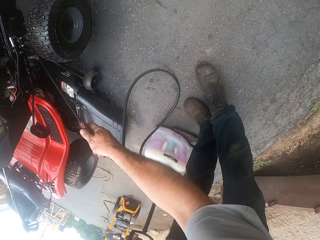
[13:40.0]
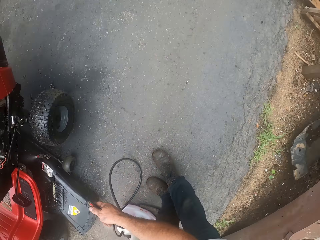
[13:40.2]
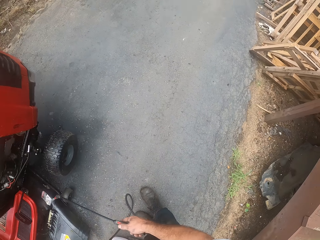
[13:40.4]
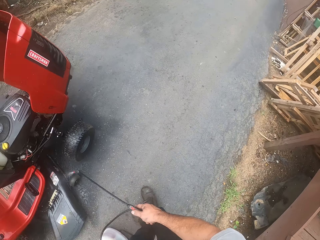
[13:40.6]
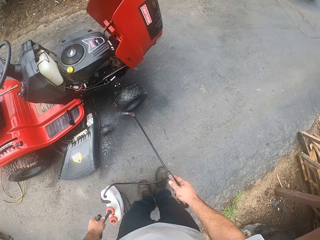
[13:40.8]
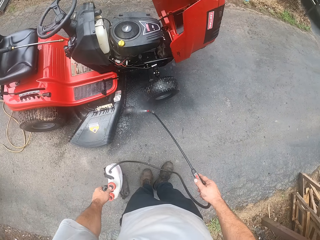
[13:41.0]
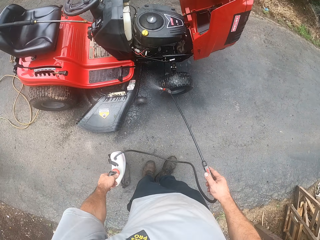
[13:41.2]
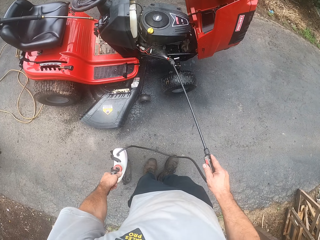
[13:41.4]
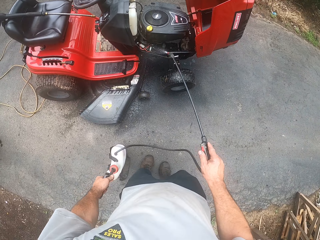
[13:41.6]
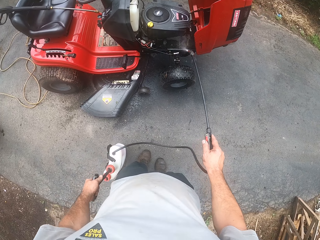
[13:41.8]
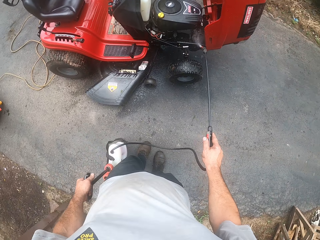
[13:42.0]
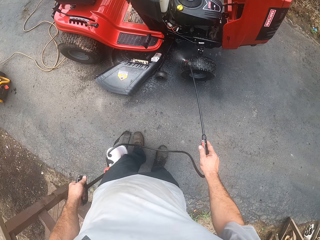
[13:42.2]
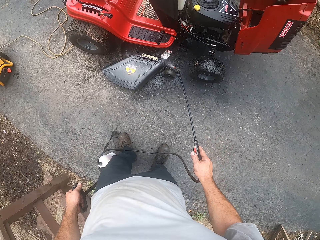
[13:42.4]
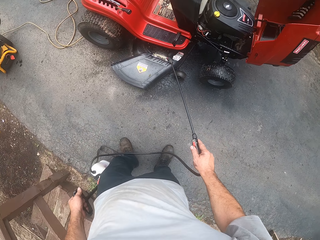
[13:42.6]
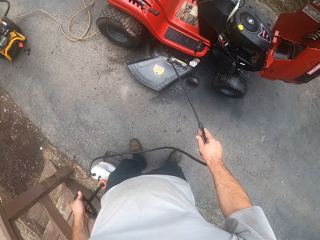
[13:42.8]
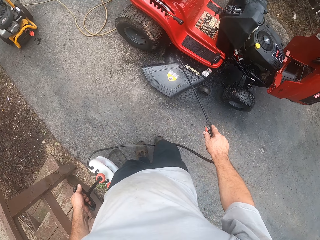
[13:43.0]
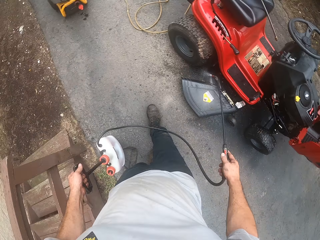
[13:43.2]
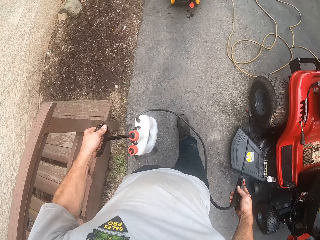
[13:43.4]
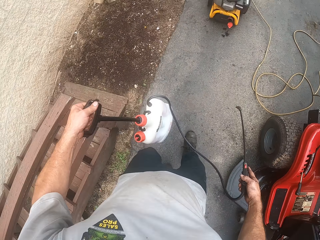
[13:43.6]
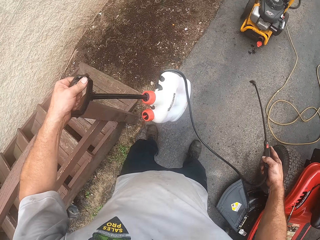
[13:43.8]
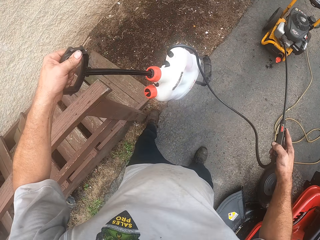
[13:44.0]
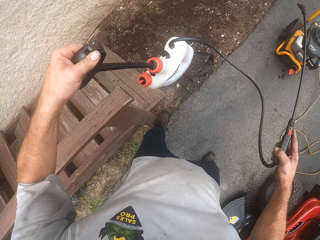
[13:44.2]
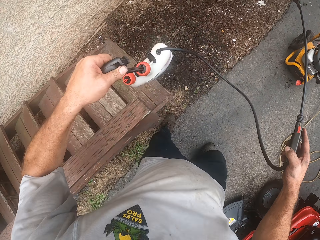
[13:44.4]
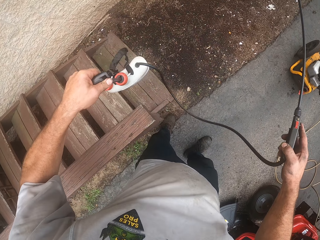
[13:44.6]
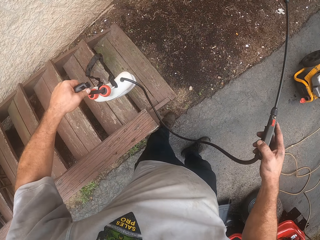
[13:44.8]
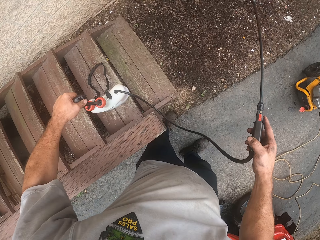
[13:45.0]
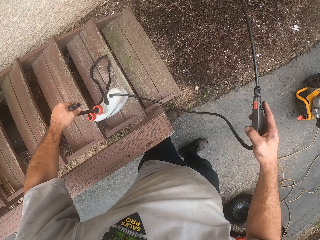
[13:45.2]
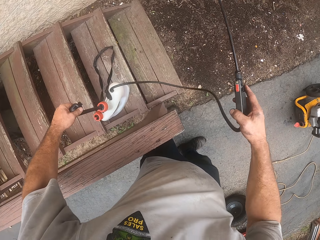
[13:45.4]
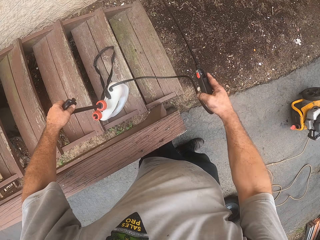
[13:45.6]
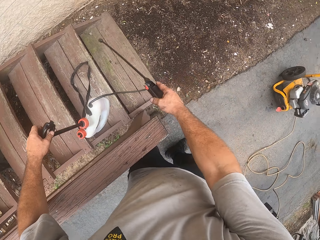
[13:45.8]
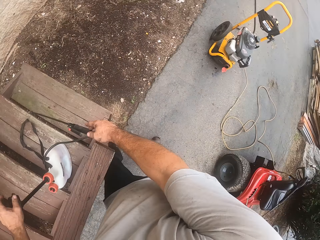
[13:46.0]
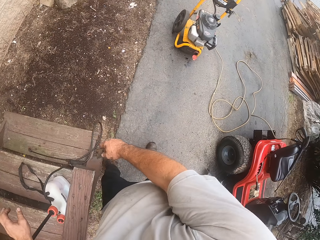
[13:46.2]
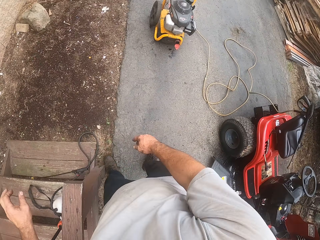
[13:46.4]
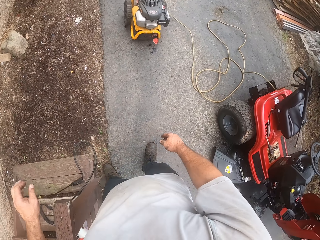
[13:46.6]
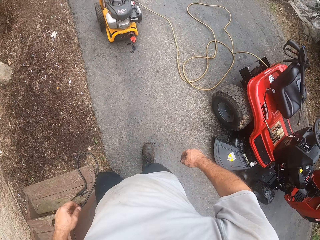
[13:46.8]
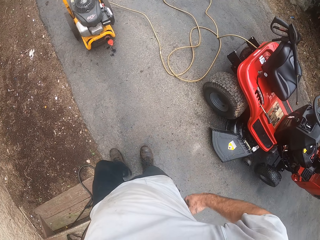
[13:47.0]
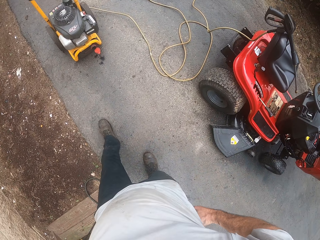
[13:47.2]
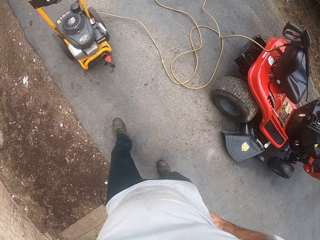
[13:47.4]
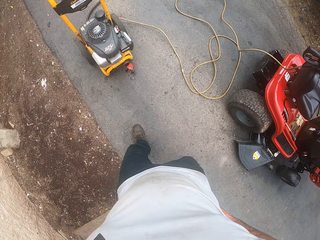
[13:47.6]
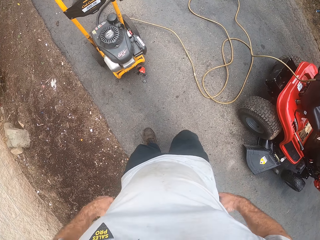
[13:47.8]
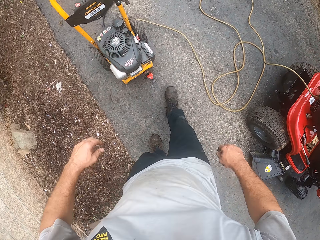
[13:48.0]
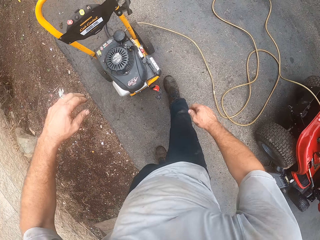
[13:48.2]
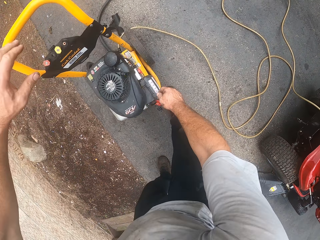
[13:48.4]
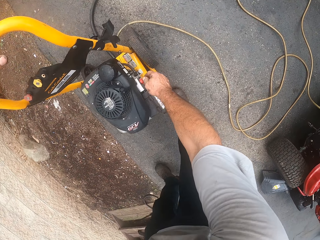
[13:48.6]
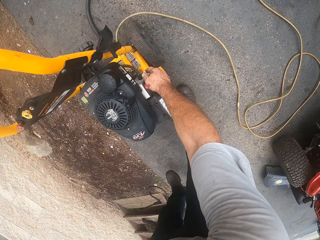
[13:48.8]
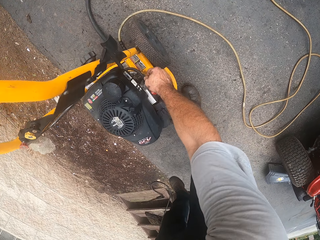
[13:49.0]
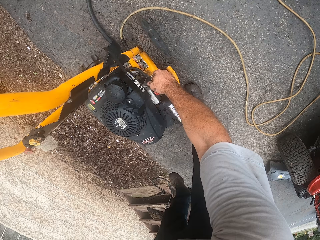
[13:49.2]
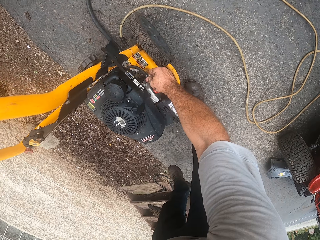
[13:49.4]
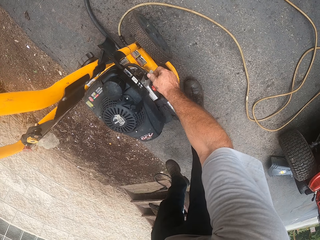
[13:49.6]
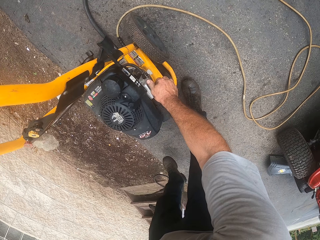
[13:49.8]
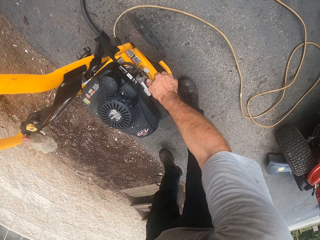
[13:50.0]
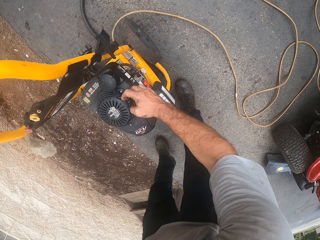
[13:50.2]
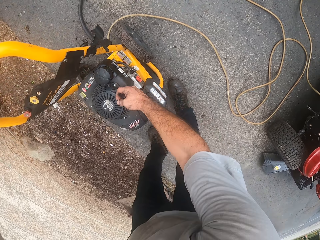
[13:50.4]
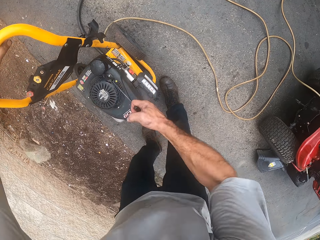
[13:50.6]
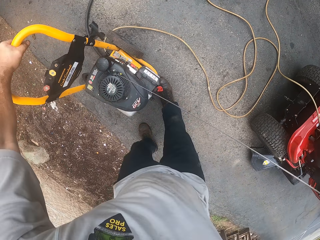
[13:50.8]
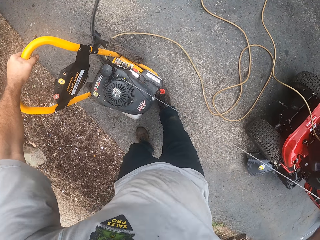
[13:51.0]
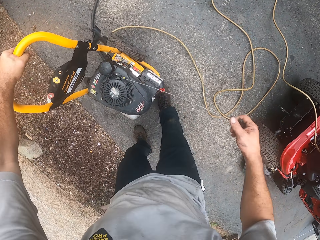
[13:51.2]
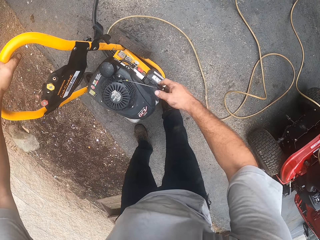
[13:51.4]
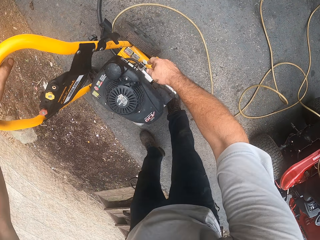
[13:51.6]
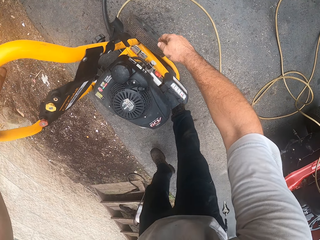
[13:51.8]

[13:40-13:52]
The camera wearer lifts up the backpack sprayer. They place the jerry can with the spraying gun on a wooden staircase. They put down the gun handle. They walk towards the high pressure car wash machine. They bend down. They touch the high pressure car wash machine. They switch on the high pressure car wash machine.

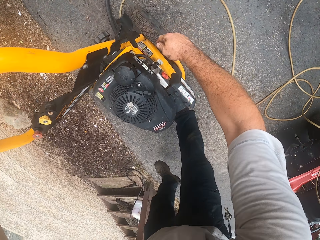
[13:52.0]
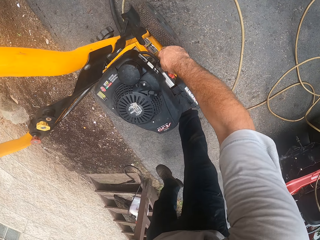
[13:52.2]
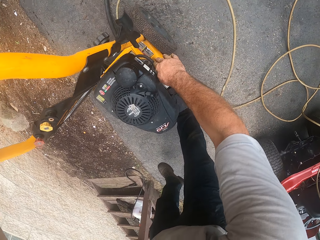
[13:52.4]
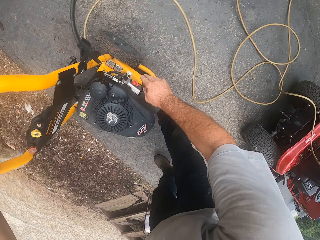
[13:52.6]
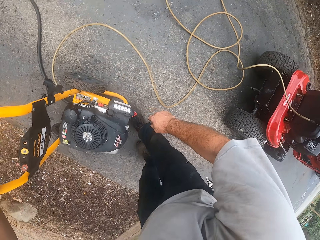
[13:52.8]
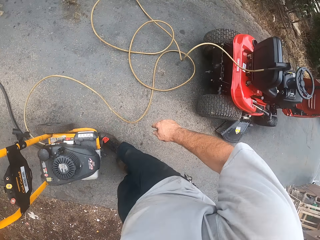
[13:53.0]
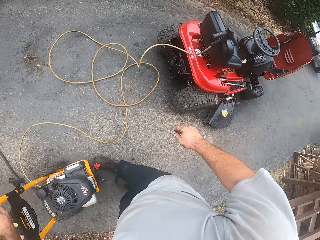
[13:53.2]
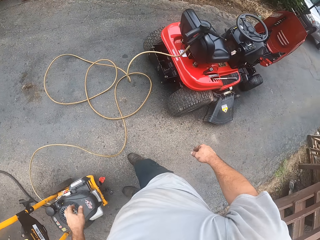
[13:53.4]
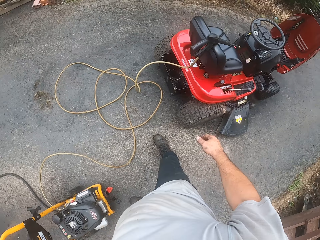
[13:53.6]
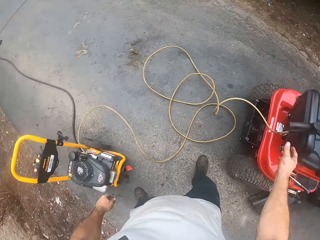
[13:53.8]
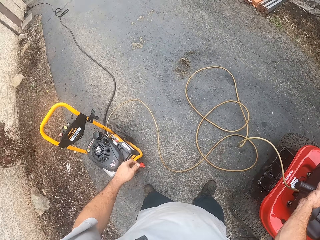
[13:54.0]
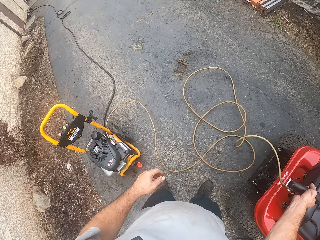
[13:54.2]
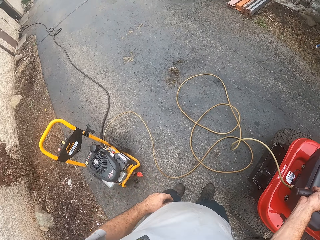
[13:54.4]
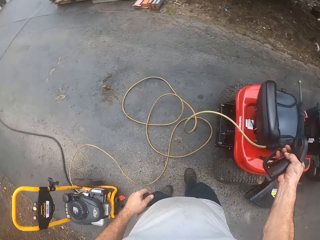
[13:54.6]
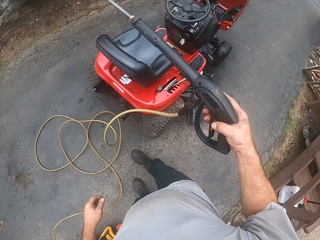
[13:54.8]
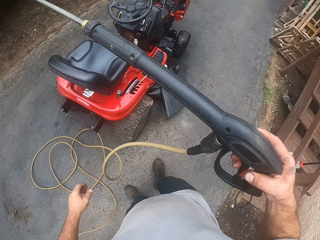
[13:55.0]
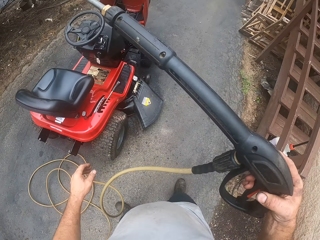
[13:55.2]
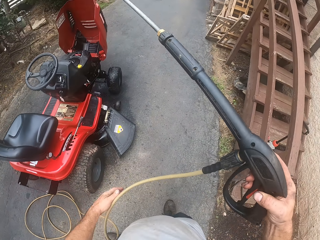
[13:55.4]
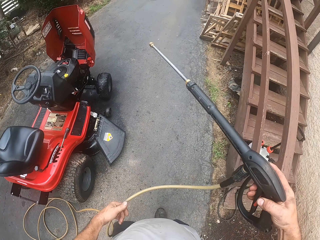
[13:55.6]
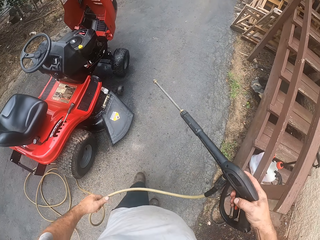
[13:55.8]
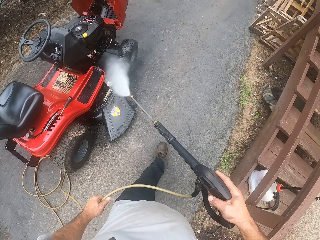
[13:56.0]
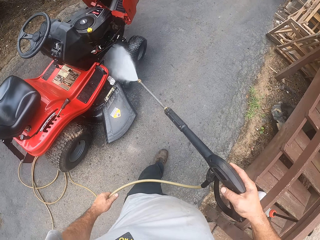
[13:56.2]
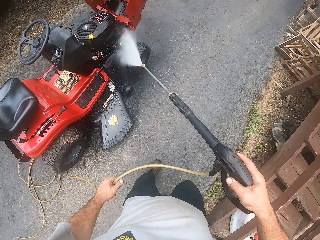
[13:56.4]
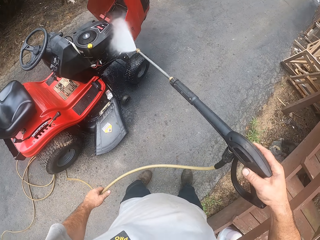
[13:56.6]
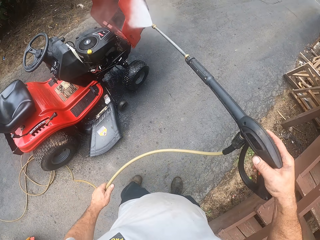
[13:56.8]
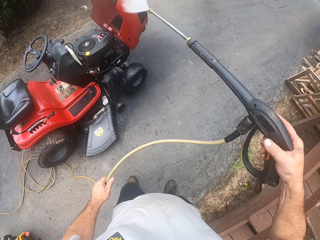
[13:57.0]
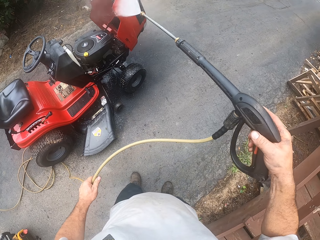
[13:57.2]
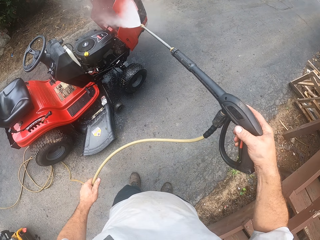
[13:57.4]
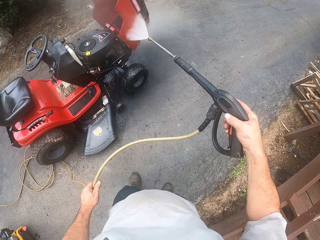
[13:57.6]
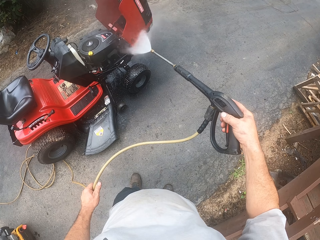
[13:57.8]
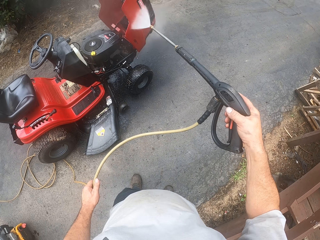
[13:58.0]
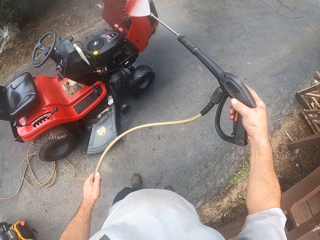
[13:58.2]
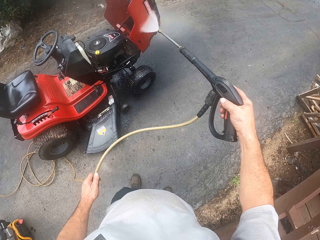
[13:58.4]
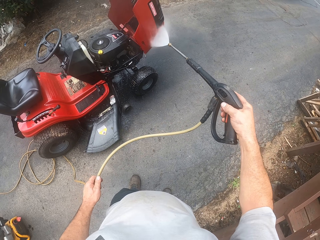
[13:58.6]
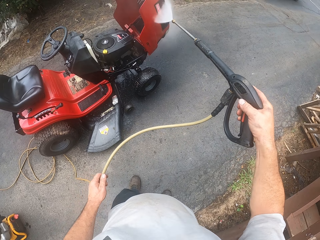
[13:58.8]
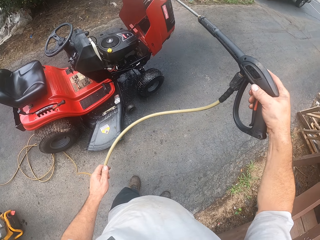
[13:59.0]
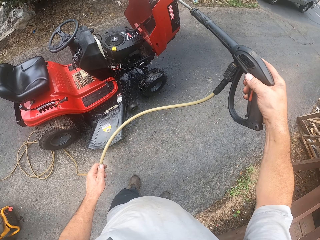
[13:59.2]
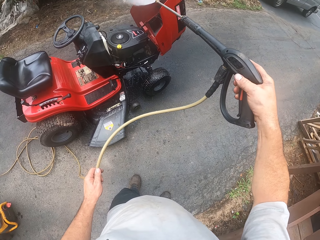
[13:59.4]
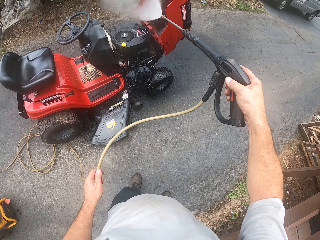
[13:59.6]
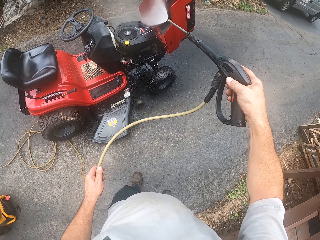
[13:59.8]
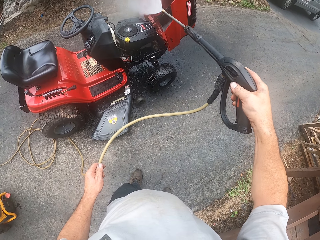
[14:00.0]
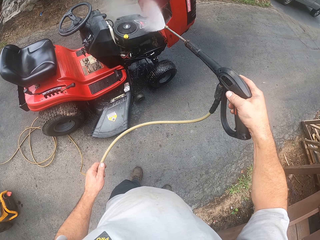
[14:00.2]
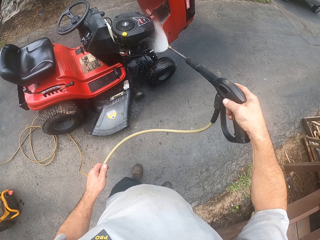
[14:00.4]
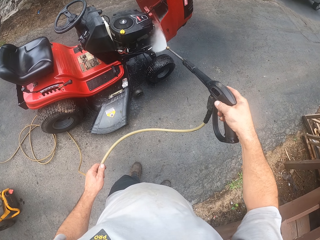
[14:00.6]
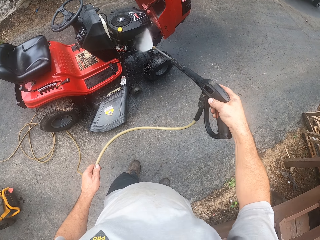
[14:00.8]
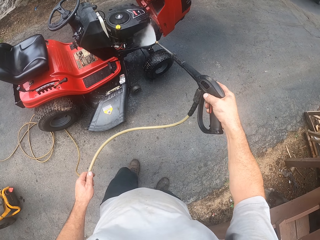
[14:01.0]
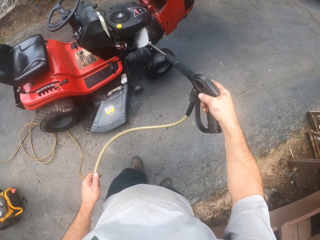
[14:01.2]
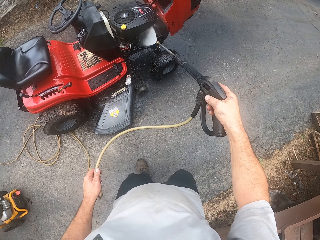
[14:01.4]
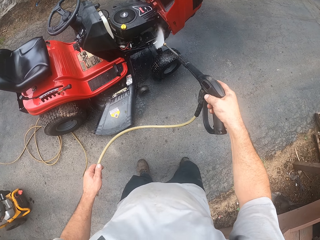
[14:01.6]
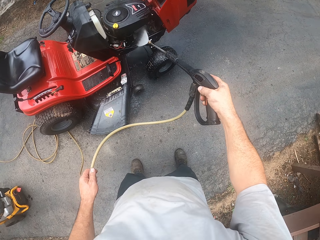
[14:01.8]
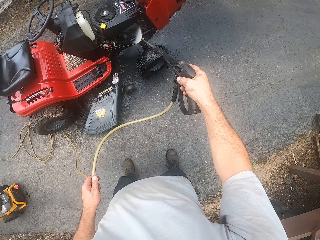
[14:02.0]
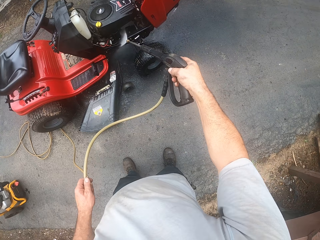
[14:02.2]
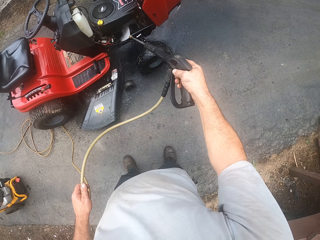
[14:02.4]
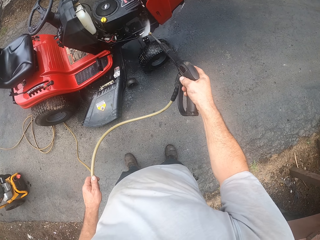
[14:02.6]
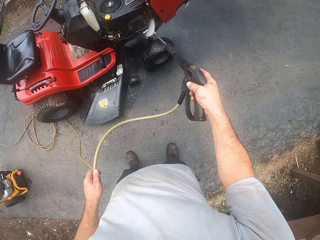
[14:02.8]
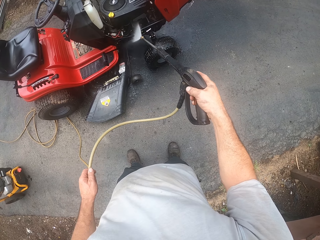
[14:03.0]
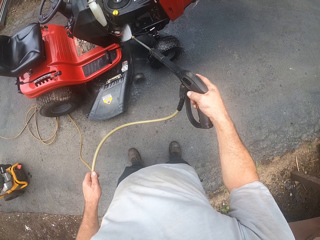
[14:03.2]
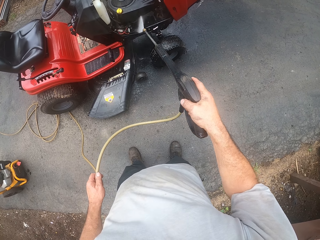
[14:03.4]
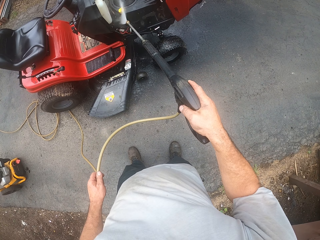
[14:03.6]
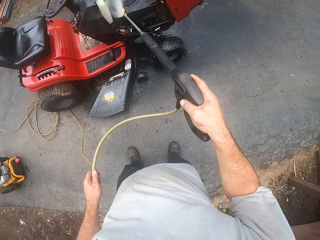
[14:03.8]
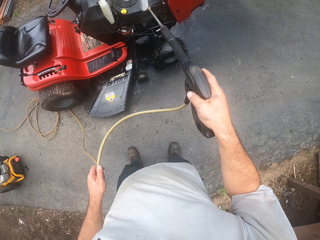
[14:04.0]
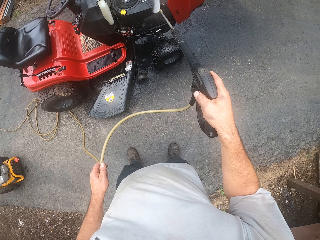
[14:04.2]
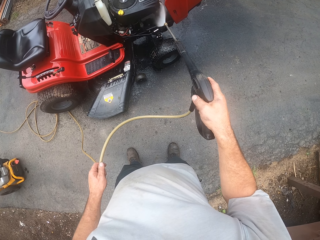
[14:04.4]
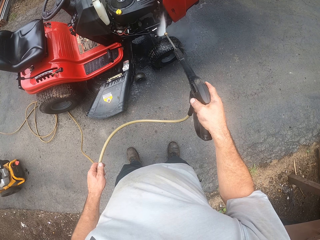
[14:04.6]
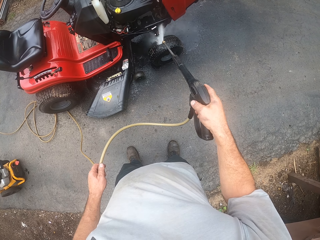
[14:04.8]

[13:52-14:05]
The camera wearer stands up. They walk towards the lawn mower. They pick up the gun handle. They wash the lawn mower. They walk around the lawn mower. They spray water on the mower machine with the pressure washer. They stand beside the lawn mower. They wash the lawn mower.
